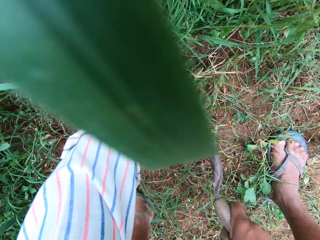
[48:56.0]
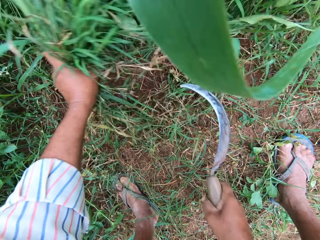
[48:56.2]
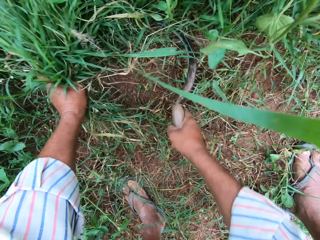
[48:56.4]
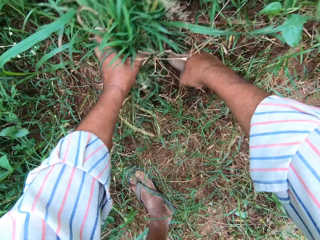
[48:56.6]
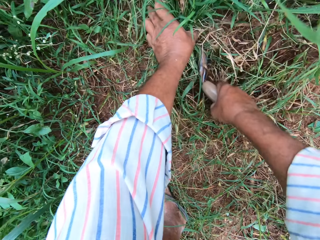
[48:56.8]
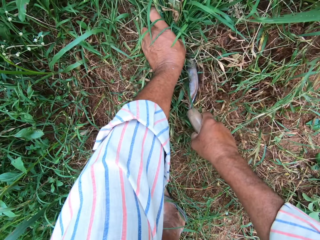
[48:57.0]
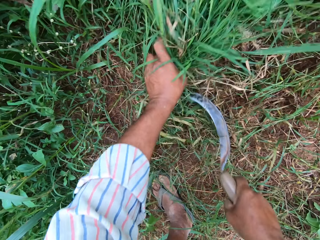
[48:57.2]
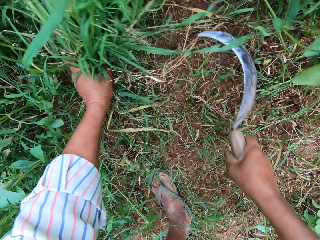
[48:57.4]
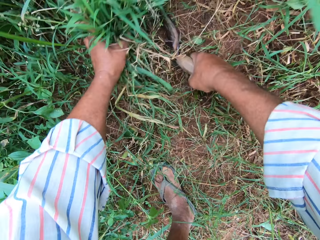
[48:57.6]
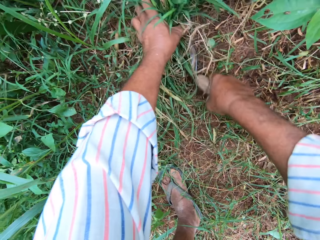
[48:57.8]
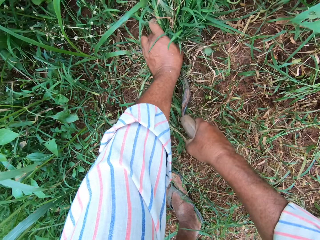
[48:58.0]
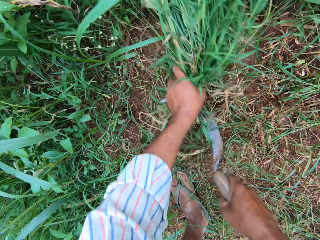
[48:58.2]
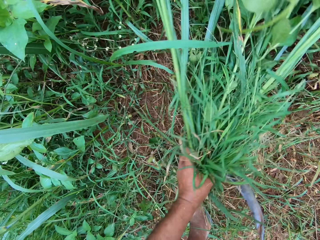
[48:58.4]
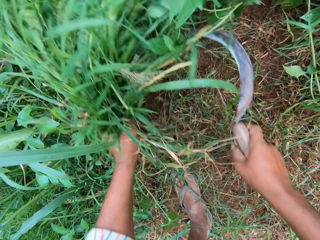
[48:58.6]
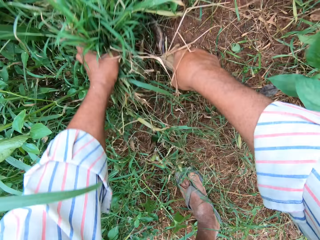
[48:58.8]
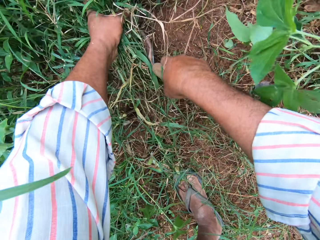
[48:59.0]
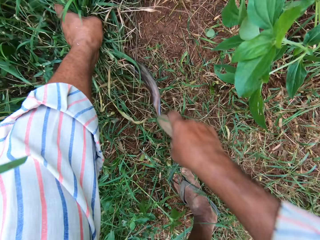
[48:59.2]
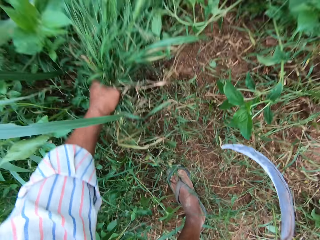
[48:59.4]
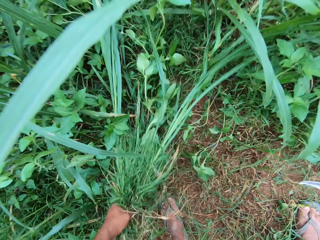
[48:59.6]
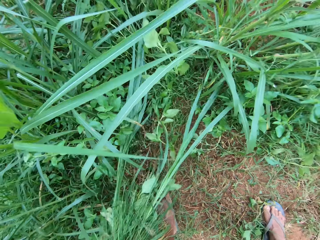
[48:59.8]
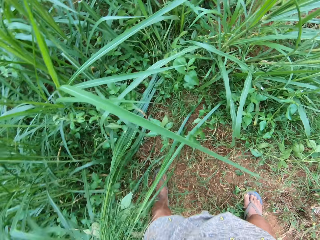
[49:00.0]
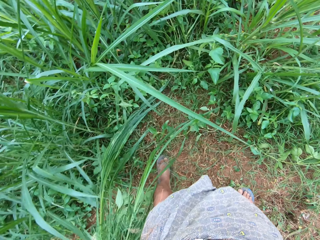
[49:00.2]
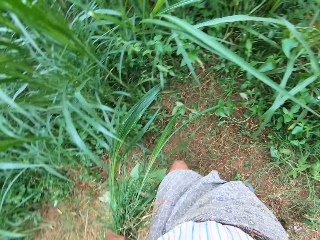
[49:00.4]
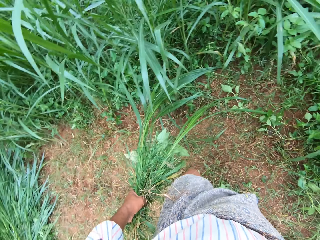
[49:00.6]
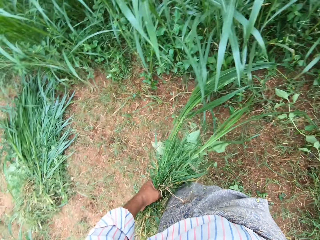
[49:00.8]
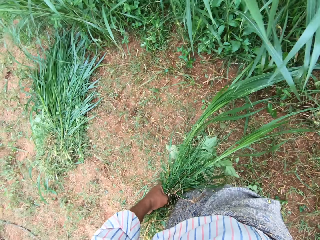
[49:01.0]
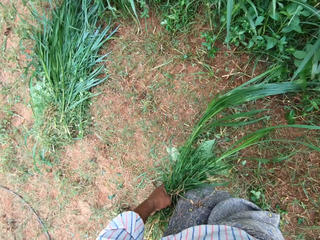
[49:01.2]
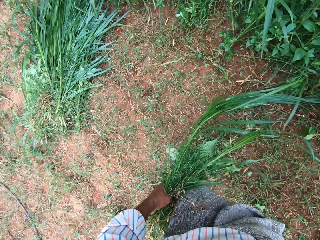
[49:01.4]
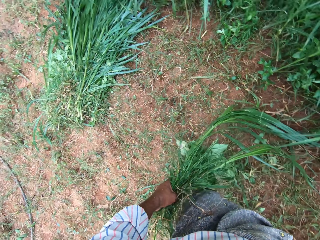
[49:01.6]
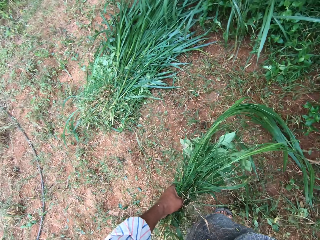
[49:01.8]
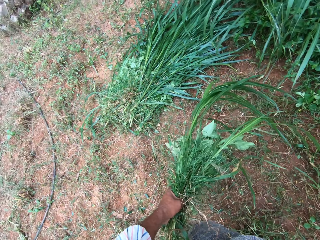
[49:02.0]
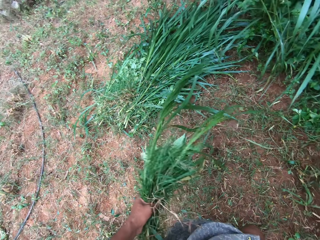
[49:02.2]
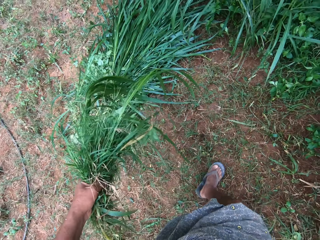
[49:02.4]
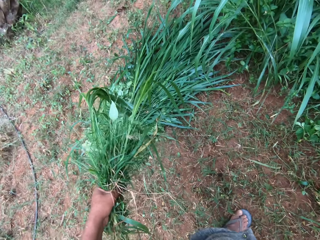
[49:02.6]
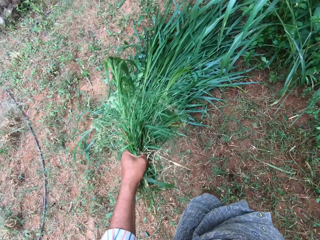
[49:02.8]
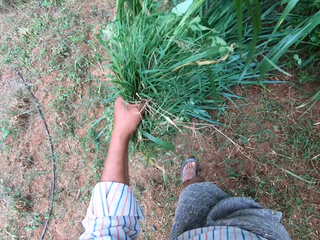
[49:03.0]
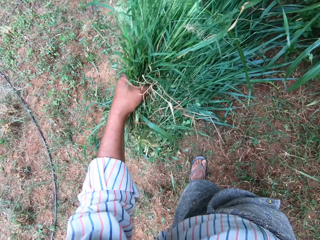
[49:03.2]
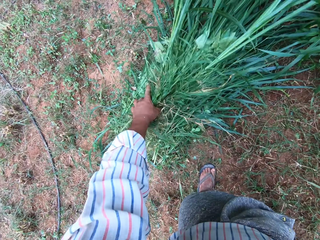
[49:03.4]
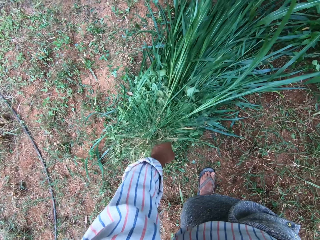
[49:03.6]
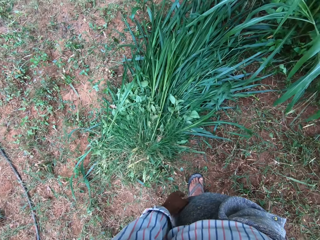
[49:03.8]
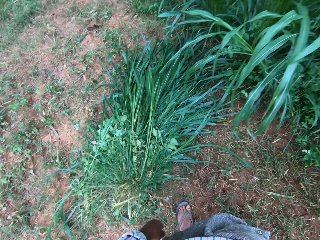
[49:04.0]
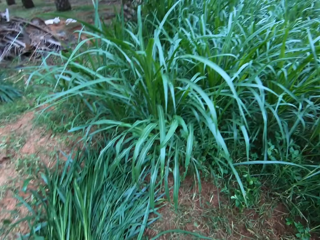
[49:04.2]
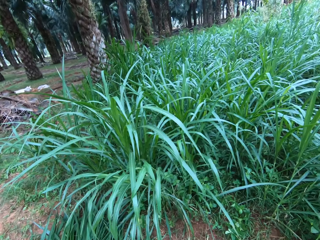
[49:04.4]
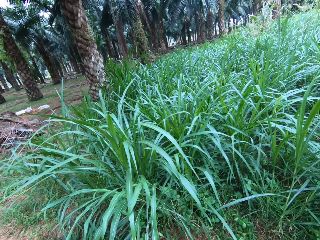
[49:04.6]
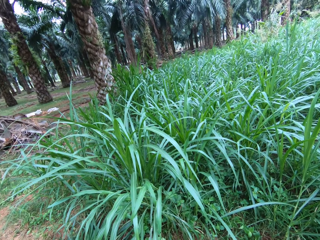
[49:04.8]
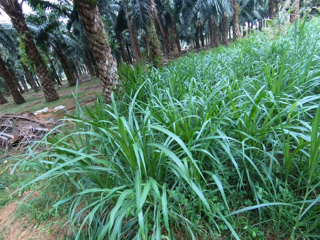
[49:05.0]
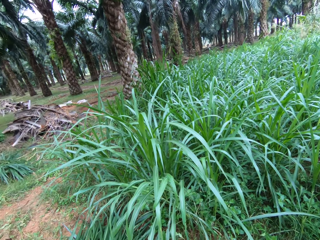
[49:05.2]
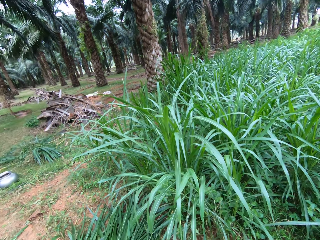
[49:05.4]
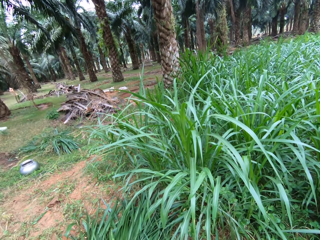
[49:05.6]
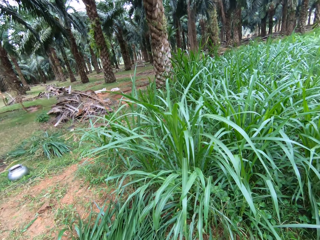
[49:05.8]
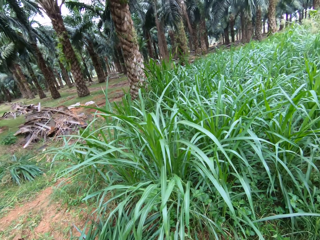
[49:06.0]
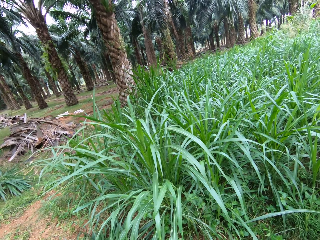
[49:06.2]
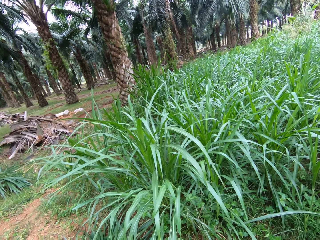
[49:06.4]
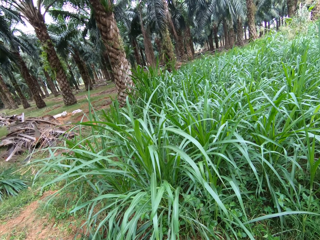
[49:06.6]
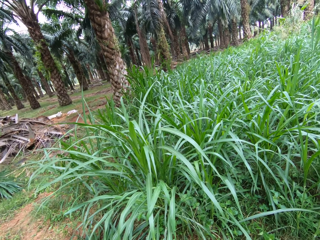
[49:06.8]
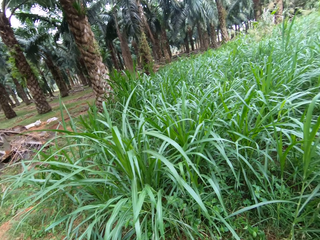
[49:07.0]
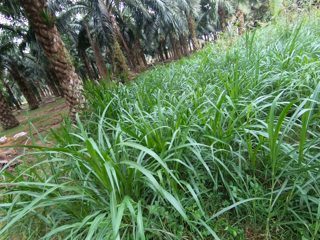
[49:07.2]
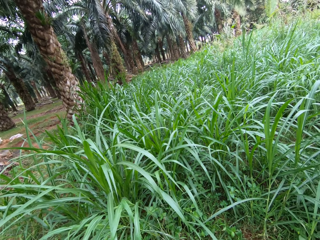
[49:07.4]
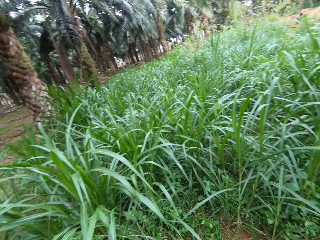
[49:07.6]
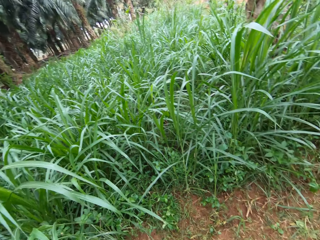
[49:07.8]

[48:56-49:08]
The camera wearer holds grass with a hand and cuts the grass with a sickle. He holds the grass with a hand and cuts the grass with the sickle. He holds the grass with a hand and cuts the grass with the sickle. He holds the grass with a hand and cuts the grass with the sickle. He holds the grass with a hand and cuts the grass with the sickle. He stops cutting the grasses. He drops the grasses on the floor with his left hand. He looks around.

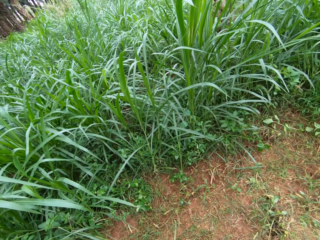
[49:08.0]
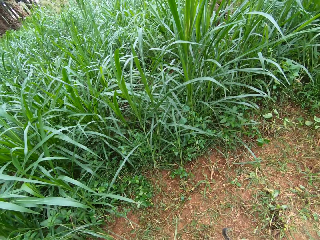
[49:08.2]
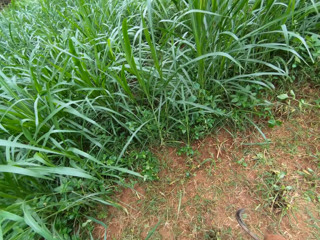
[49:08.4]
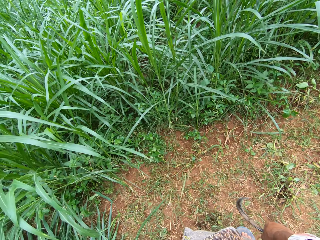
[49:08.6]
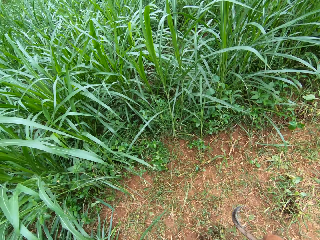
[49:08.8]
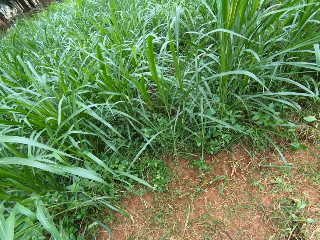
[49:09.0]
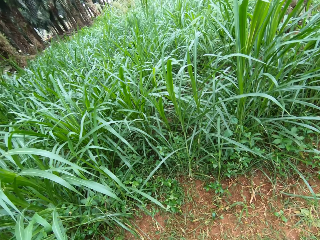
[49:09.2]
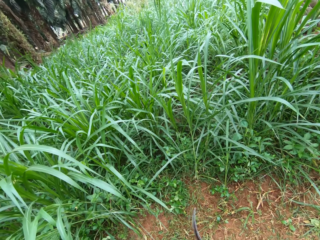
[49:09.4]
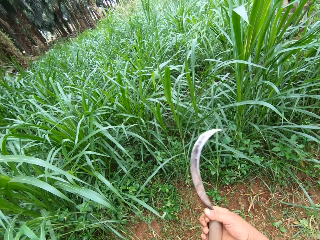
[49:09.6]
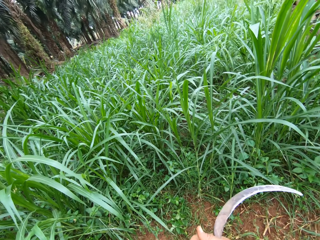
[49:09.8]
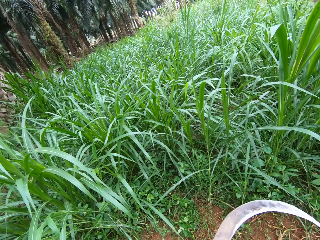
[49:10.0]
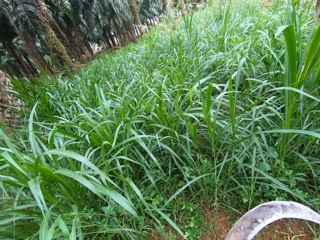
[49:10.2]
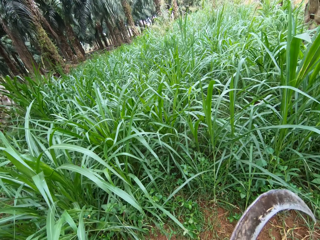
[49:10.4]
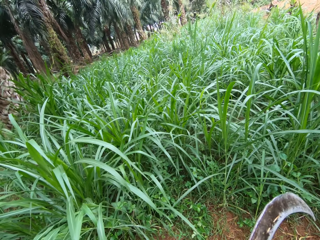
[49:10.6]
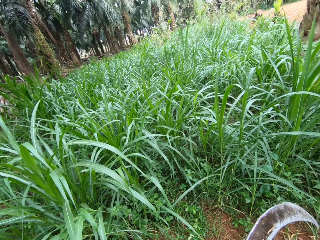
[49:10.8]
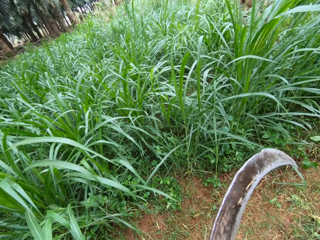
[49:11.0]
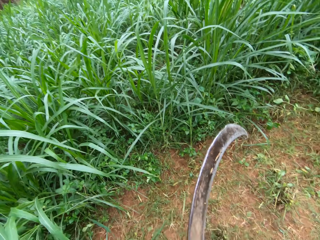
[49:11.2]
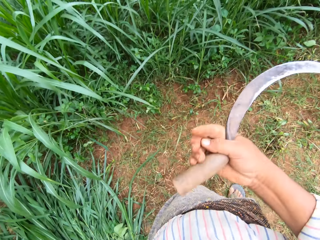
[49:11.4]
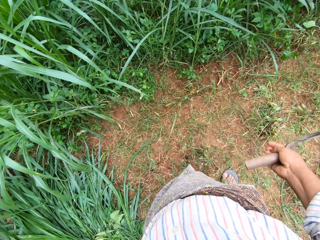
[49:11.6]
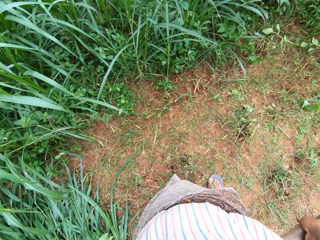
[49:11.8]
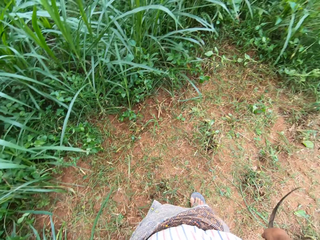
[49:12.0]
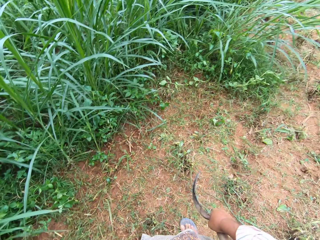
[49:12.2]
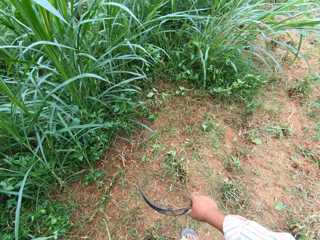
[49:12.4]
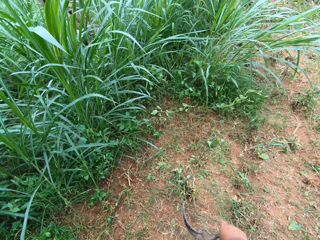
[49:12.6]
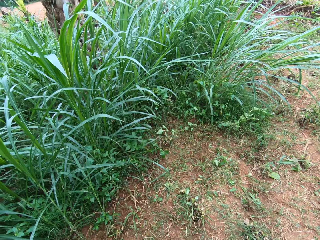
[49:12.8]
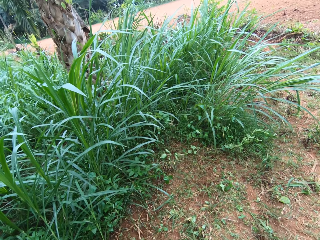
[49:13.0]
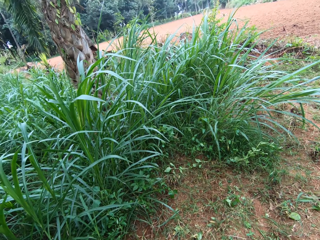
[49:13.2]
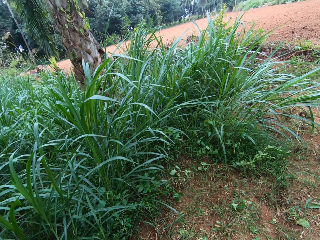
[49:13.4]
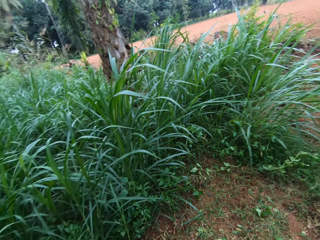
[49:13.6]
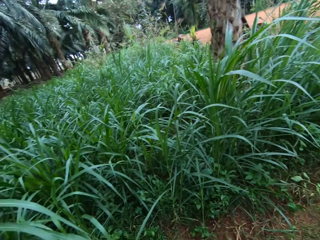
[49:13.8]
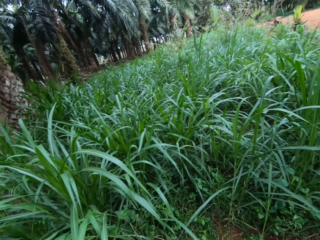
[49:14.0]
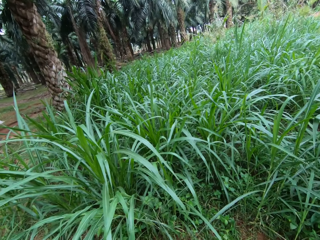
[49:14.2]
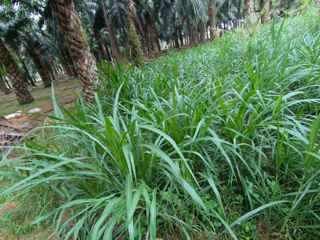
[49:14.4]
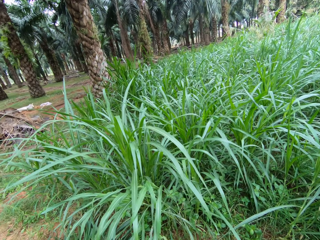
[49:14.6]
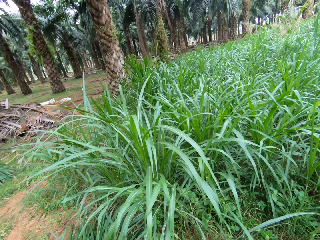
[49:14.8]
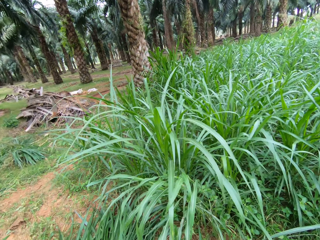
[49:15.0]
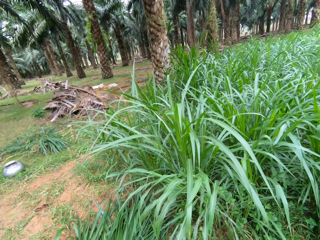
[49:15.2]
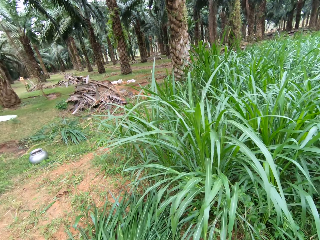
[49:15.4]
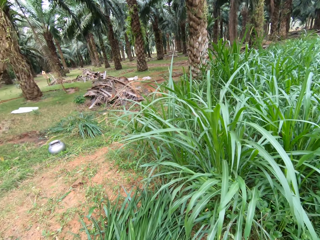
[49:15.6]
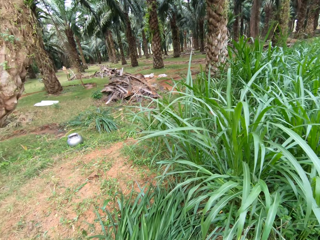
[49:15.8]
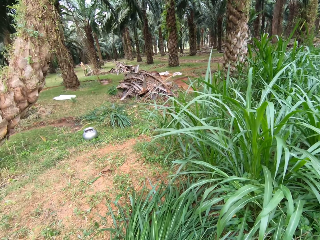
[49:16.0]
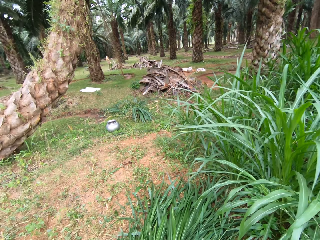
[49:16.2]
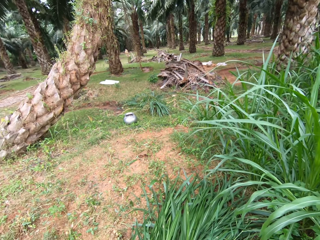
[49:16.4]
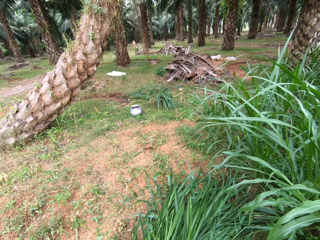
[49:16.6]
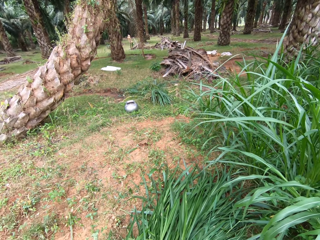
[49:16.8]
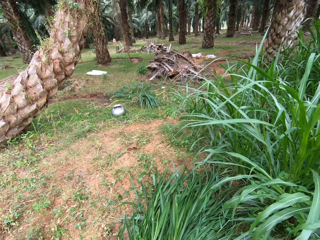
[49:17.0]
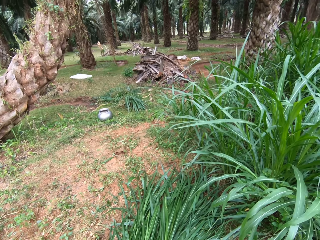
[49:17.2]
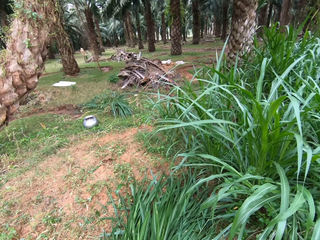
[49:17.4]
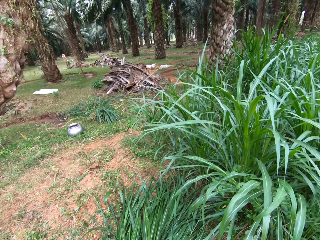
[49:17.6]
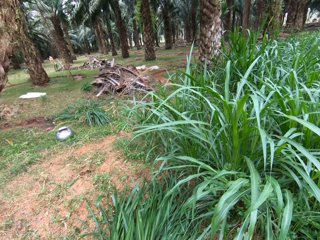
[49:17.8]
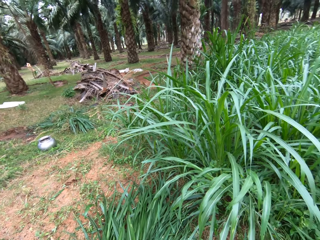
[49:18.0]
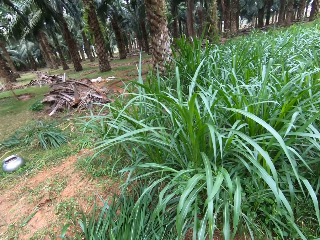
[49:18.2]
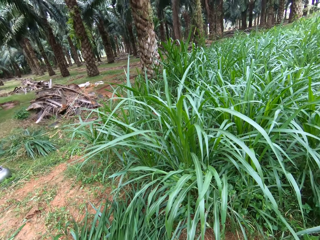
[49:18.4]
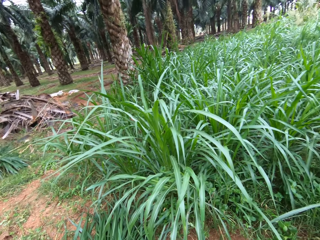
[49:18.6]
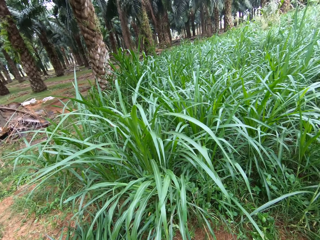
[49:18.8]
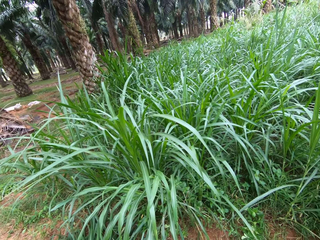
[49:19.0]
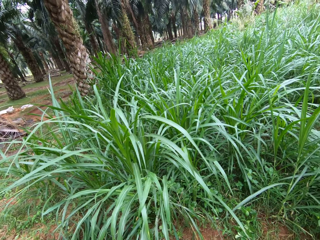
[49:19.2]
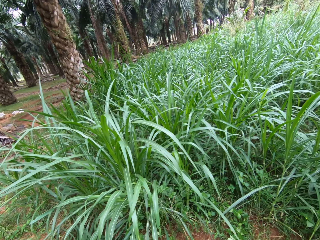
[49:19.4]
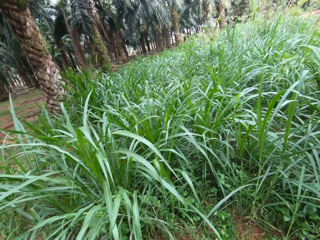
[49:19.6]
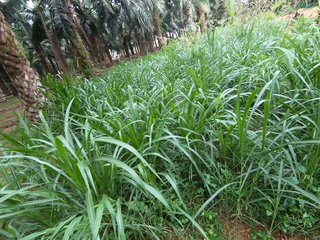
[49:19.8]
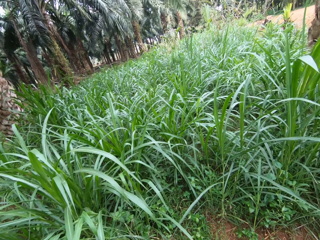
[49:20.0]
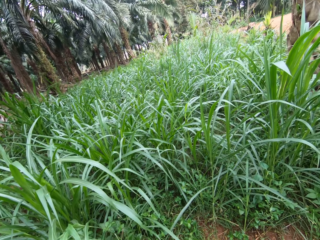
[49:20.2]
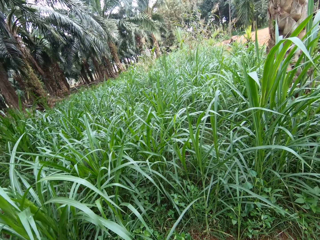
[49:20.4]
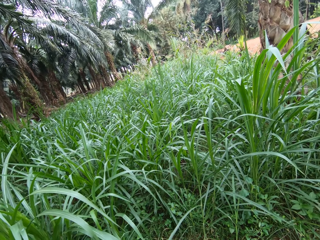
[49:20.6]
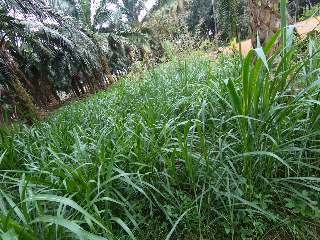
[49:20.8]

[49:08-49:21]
The camera wearer moves a sickle. They move the sickle again. They look around.
